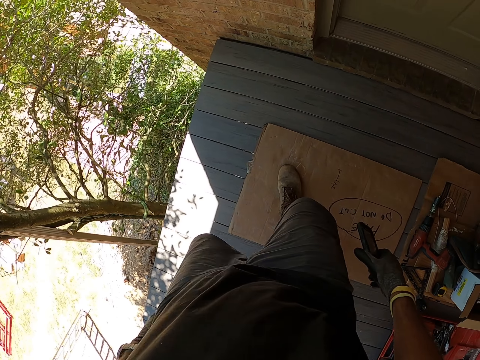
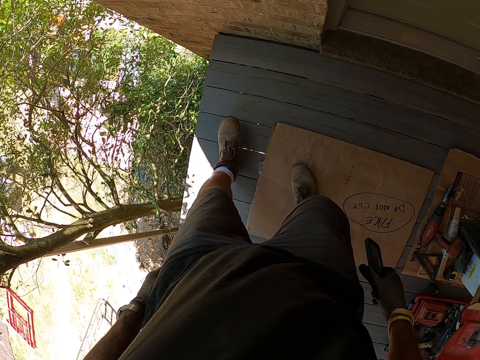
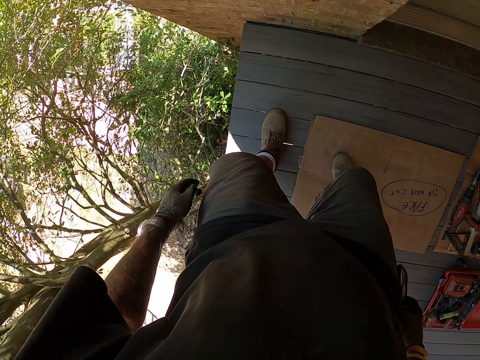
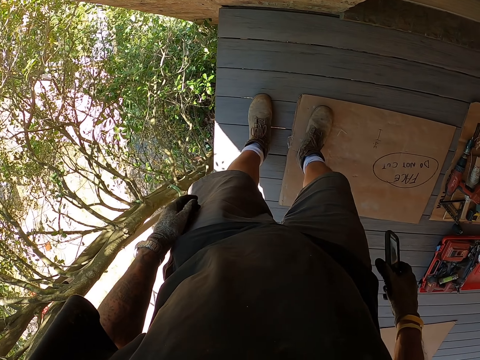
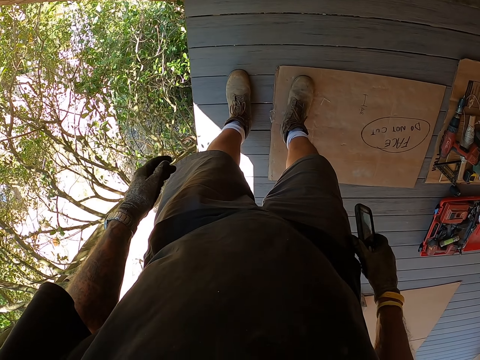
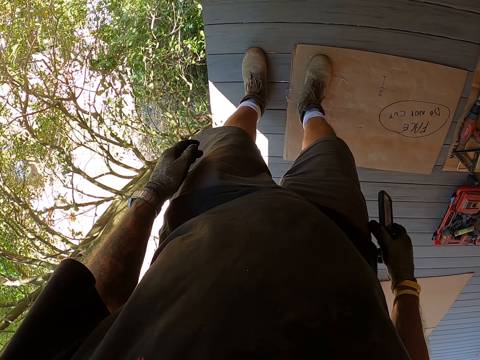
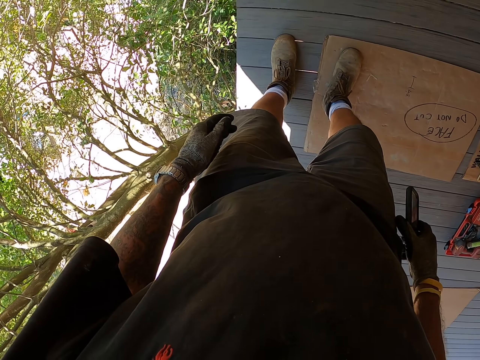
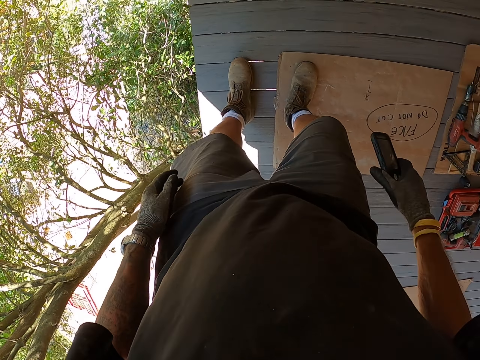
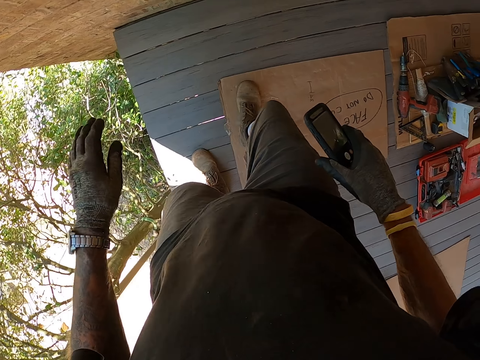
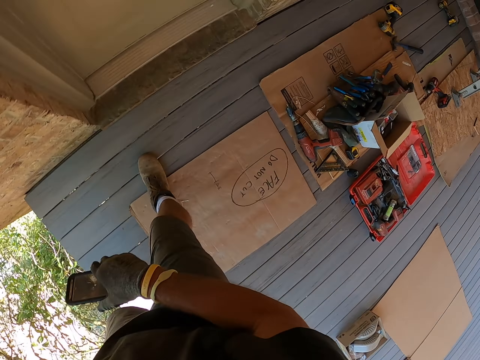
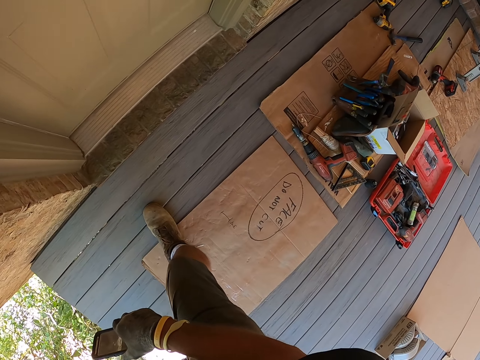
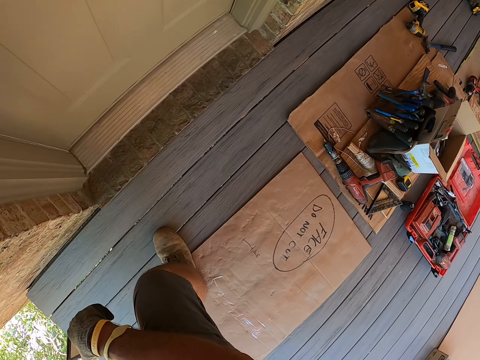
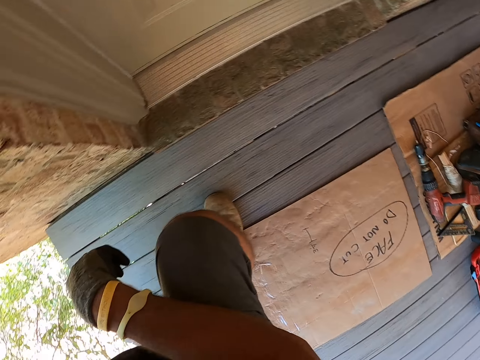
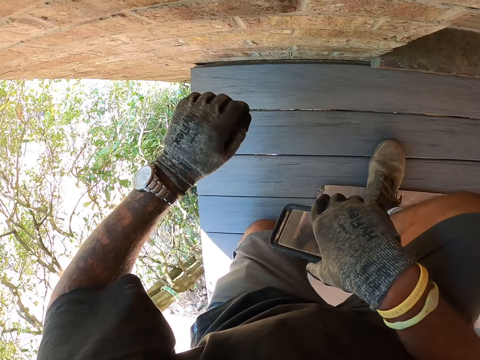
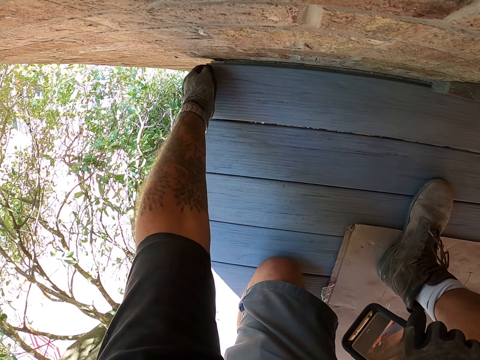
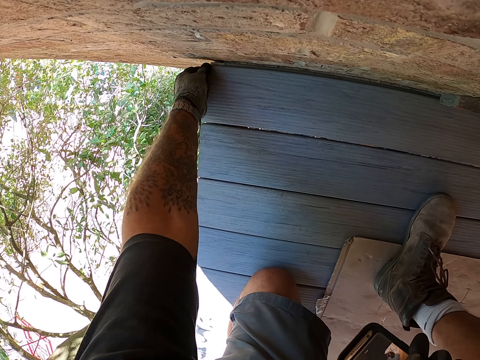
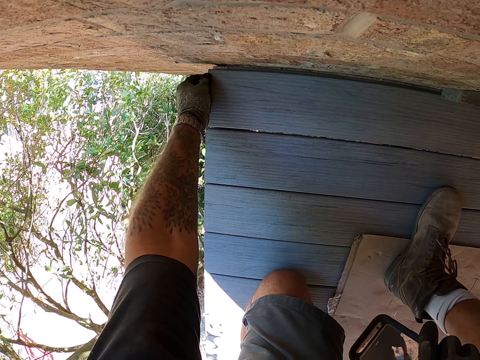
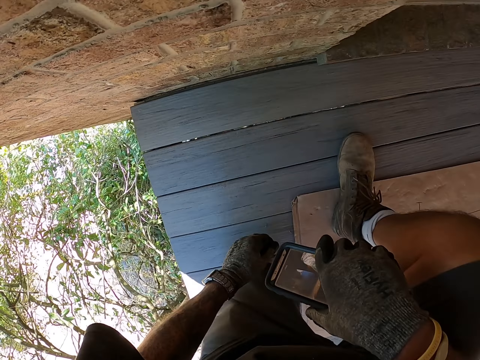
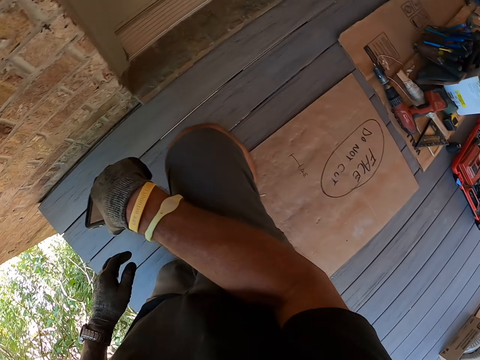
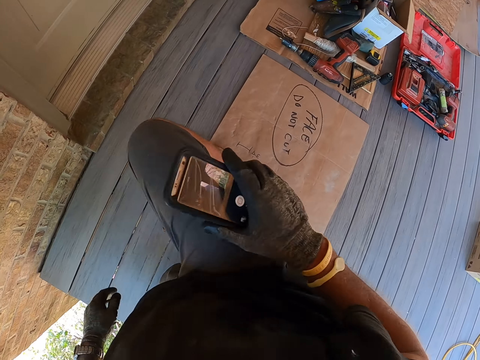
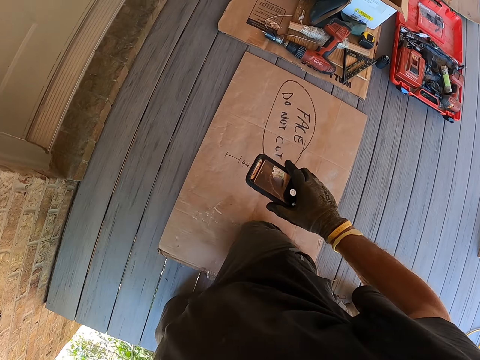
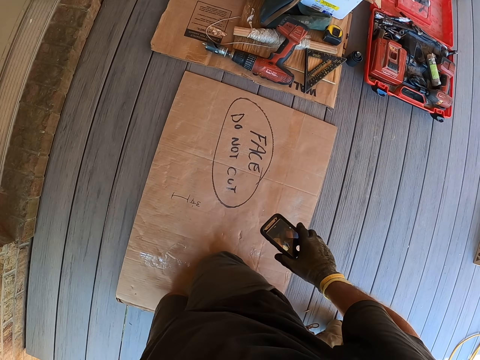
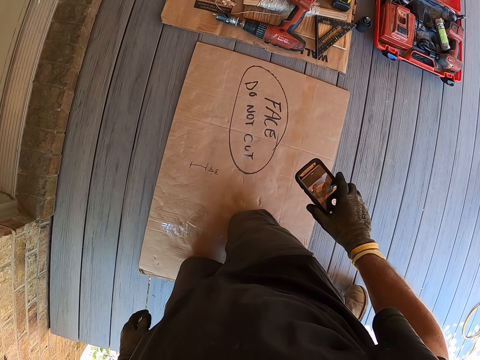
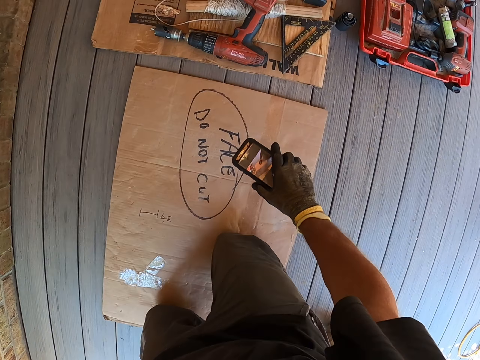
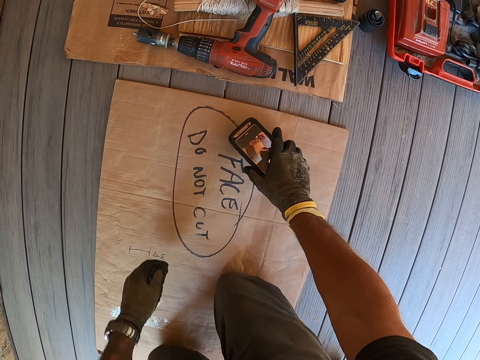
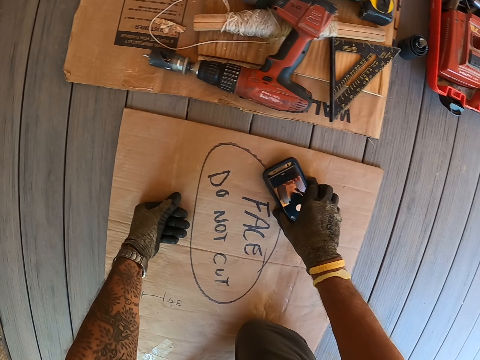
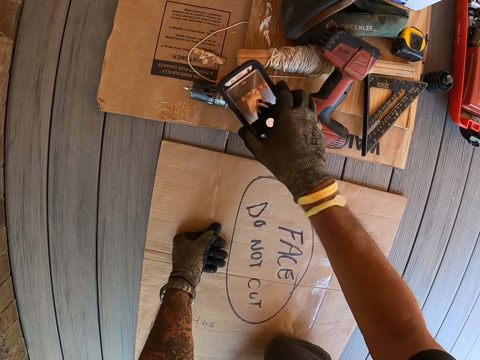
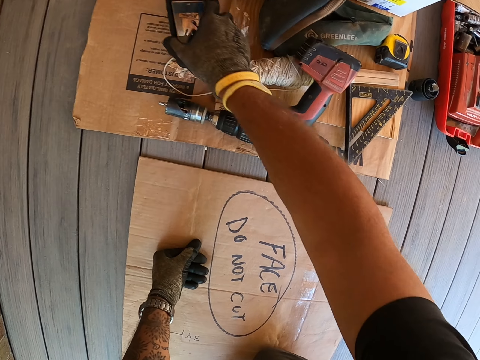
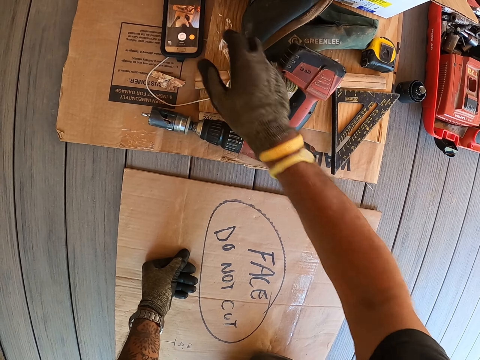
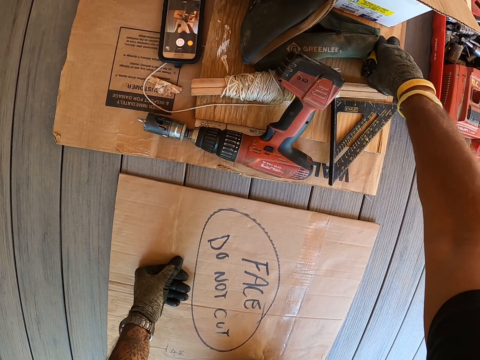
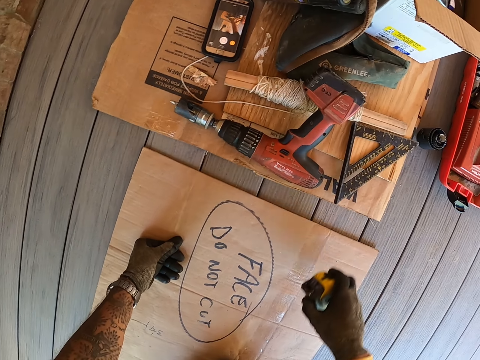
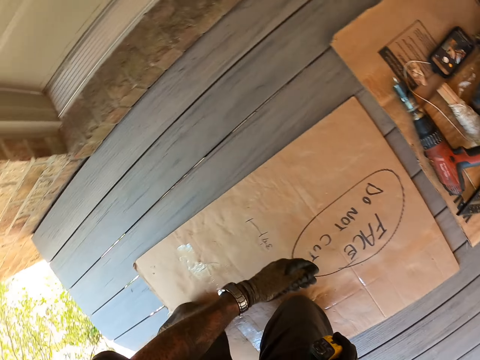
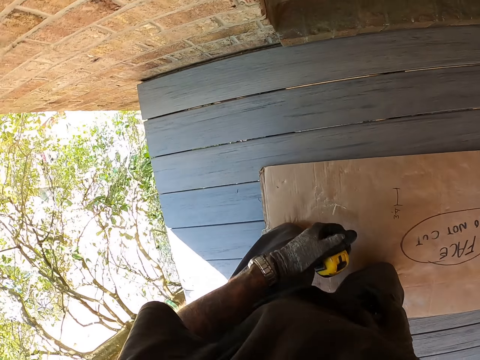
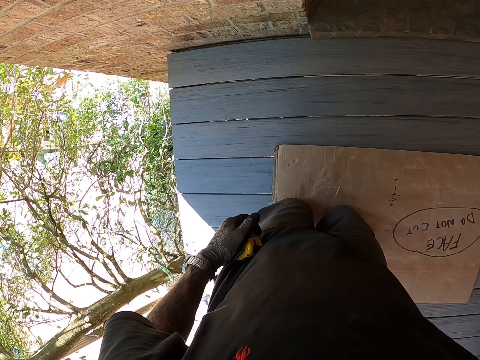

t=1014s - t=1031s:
The camera wearer squats on the floor. They touch the floor. They put the phone on the box. They pick up the tape measure.

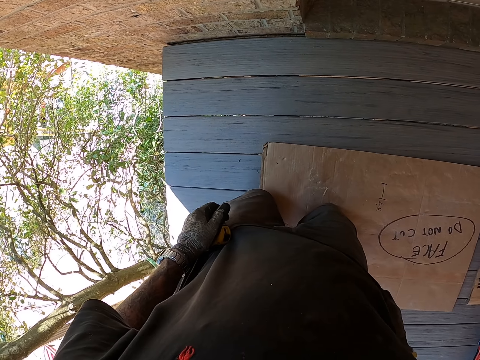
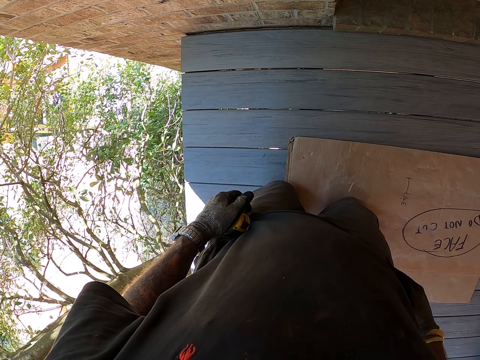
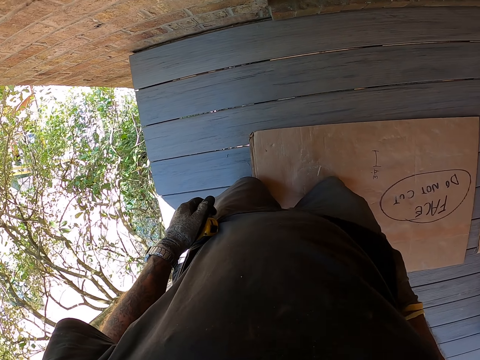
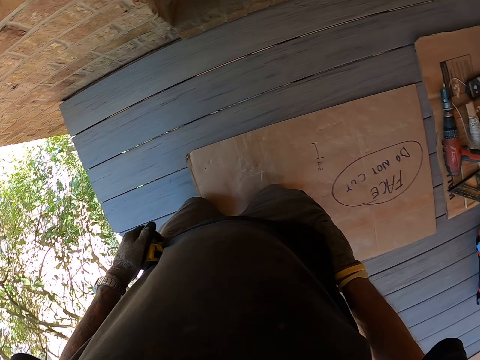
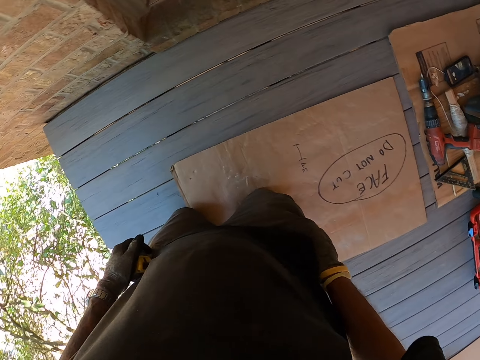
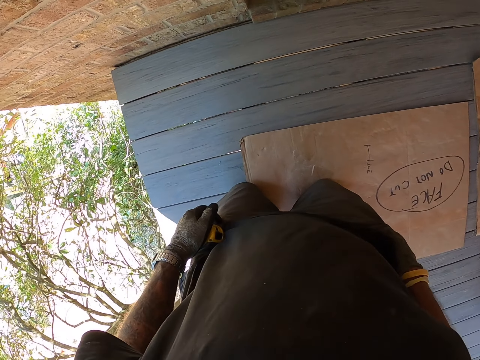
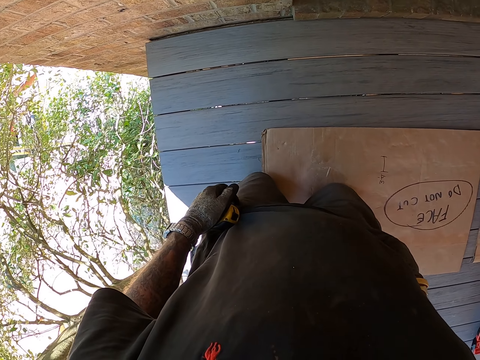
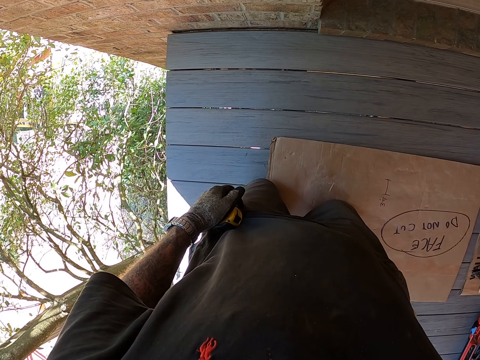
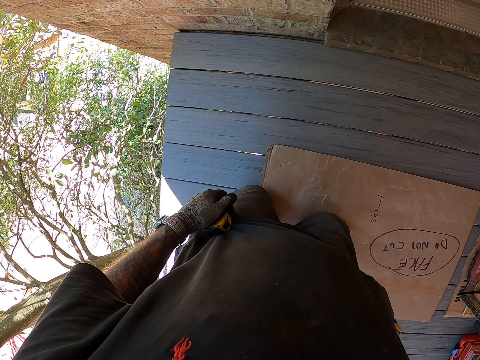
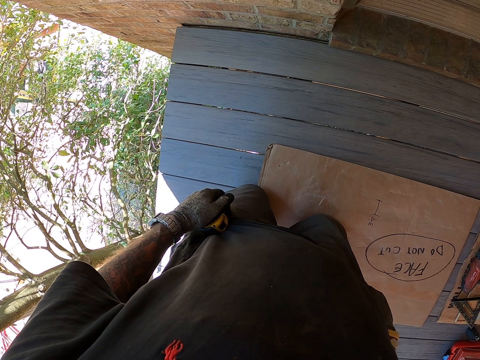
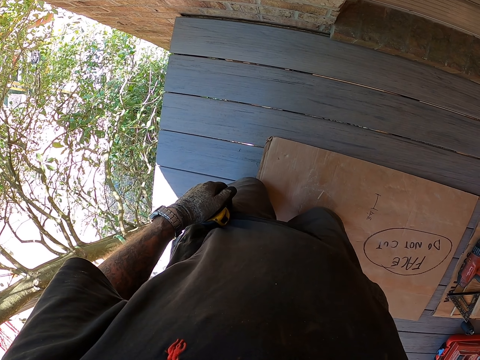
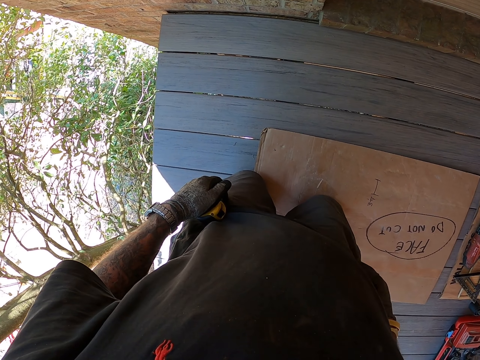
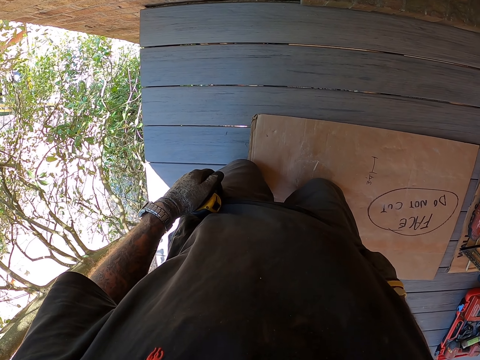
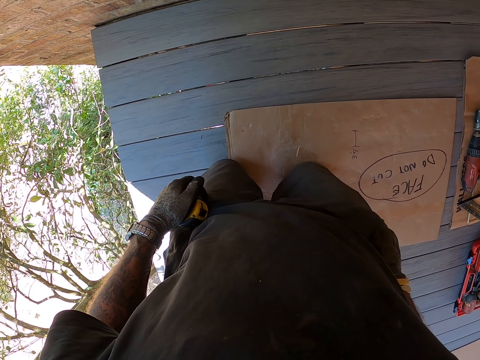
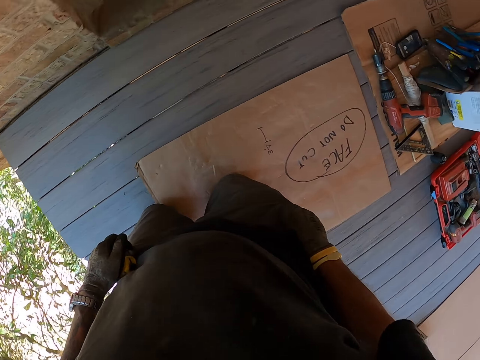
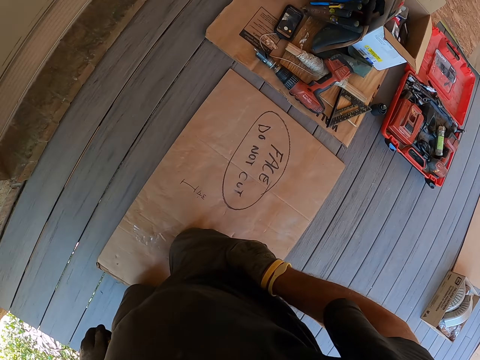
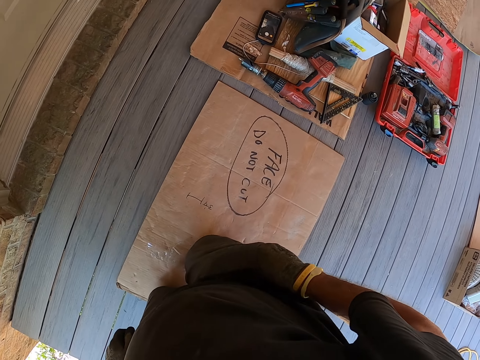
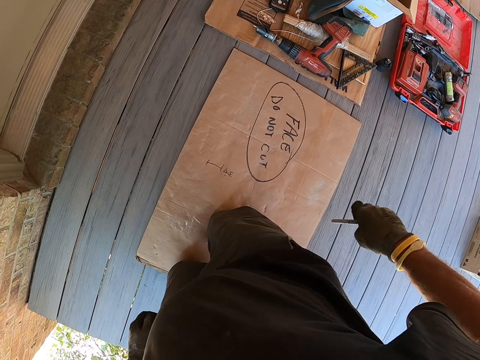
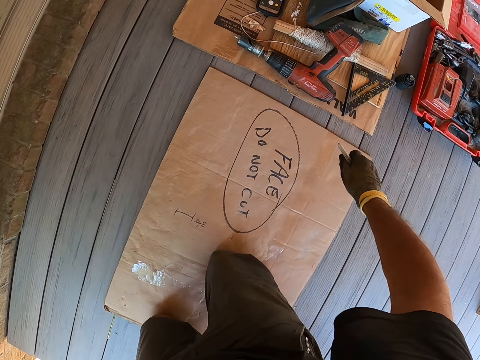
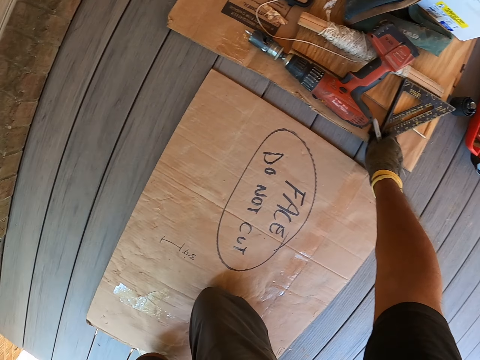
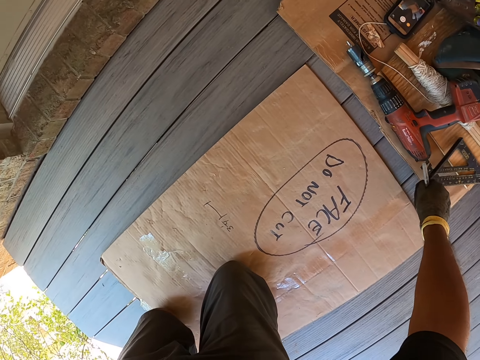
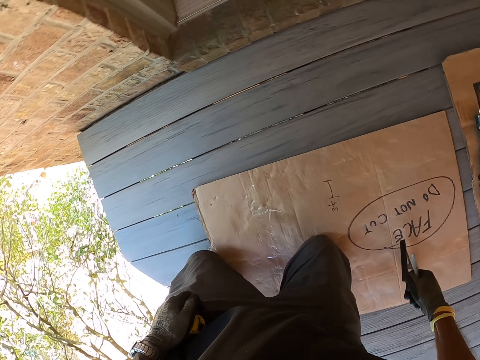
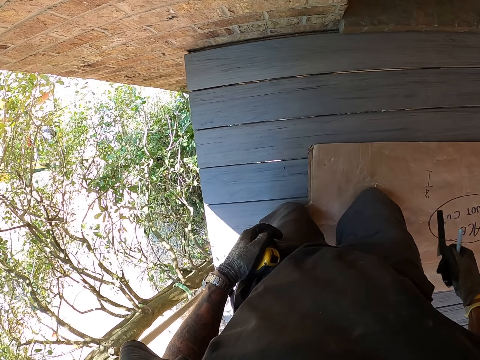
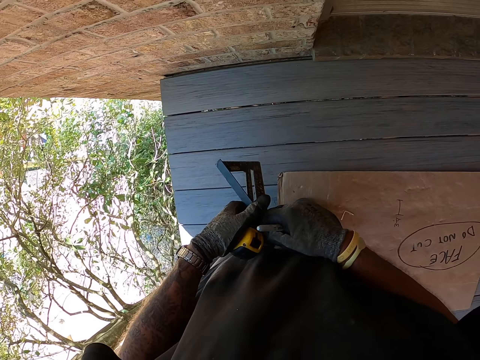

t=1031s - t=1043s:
The camera wearer touches the pockets. He removes the pen from his pocket. He takes the pen from the pocket. He picks up the square ruler.
